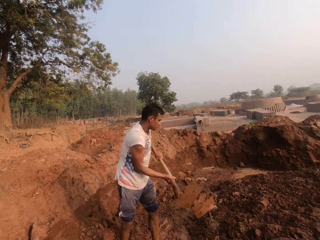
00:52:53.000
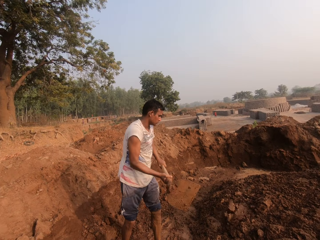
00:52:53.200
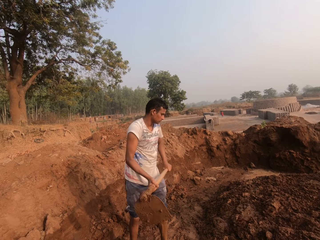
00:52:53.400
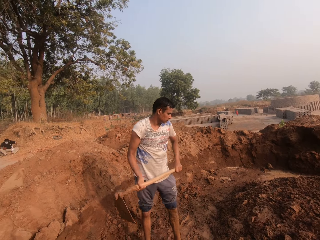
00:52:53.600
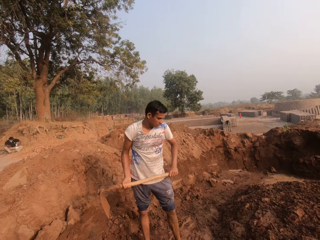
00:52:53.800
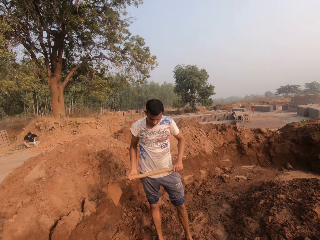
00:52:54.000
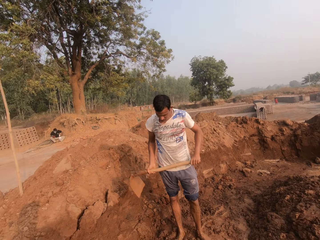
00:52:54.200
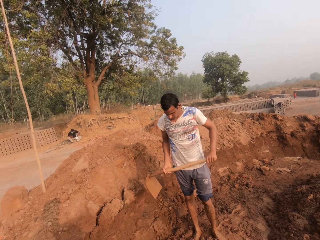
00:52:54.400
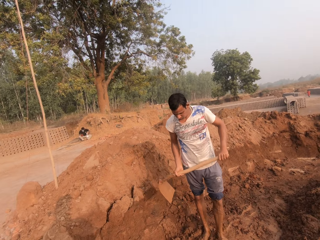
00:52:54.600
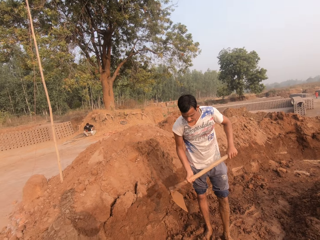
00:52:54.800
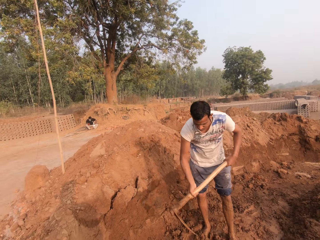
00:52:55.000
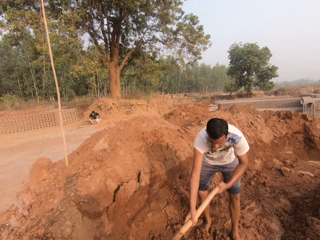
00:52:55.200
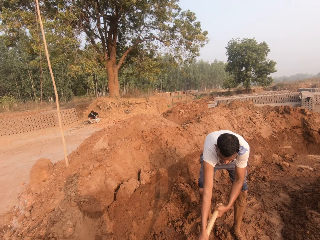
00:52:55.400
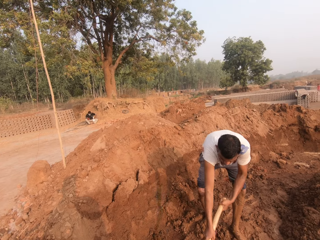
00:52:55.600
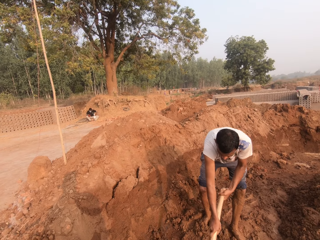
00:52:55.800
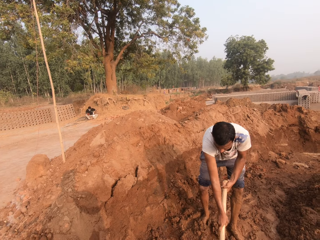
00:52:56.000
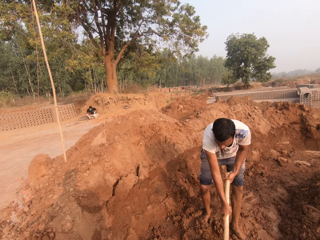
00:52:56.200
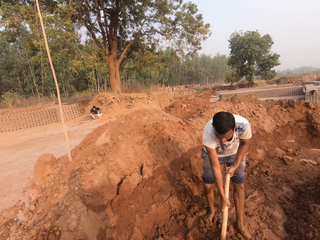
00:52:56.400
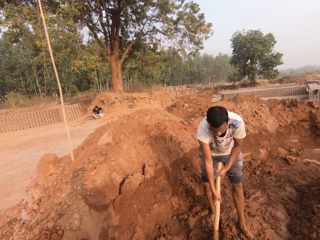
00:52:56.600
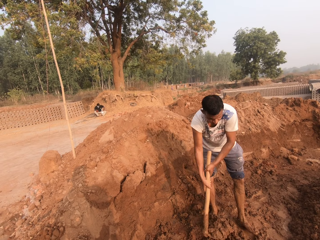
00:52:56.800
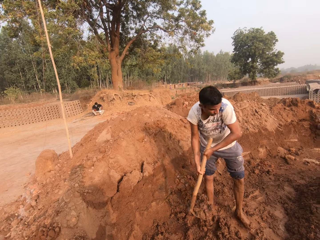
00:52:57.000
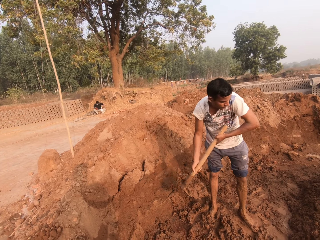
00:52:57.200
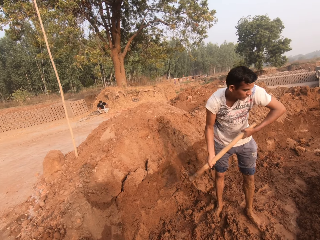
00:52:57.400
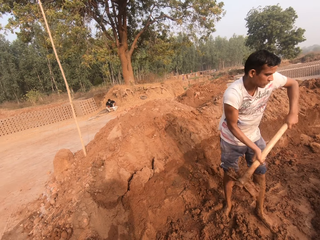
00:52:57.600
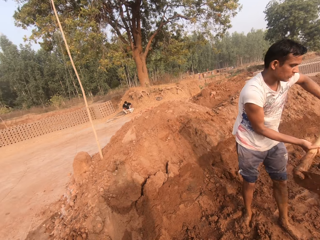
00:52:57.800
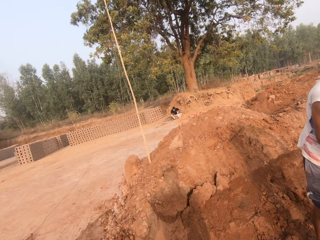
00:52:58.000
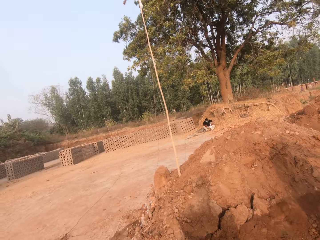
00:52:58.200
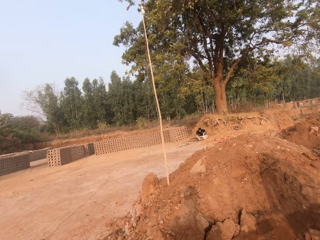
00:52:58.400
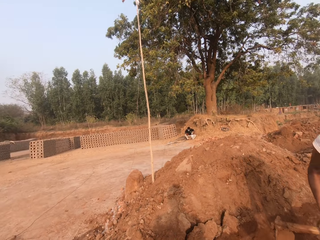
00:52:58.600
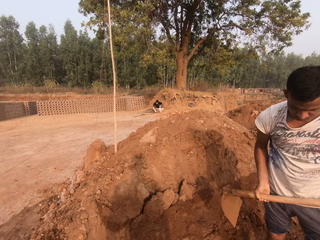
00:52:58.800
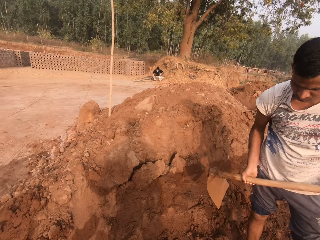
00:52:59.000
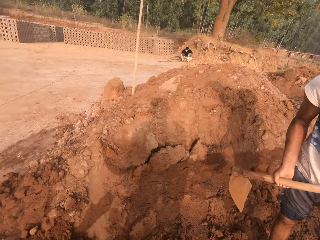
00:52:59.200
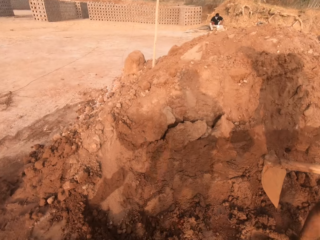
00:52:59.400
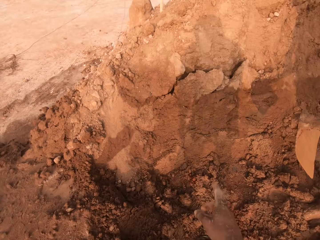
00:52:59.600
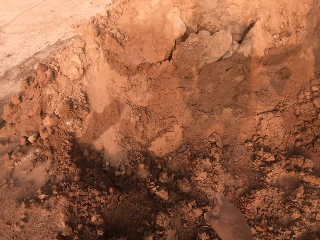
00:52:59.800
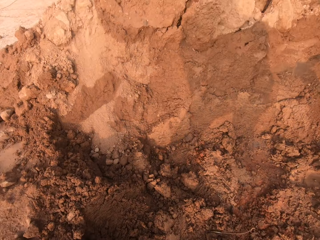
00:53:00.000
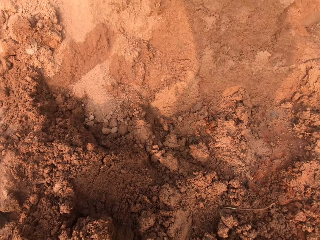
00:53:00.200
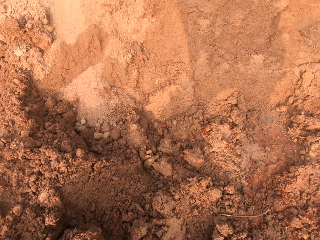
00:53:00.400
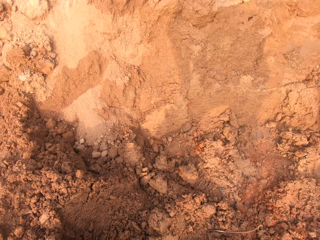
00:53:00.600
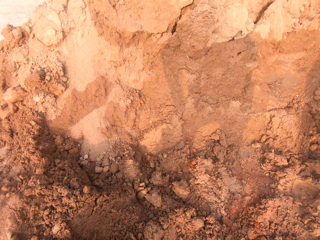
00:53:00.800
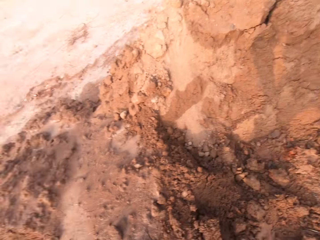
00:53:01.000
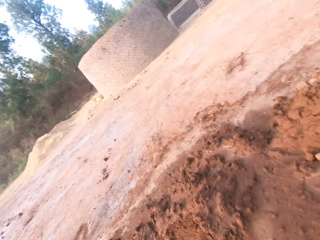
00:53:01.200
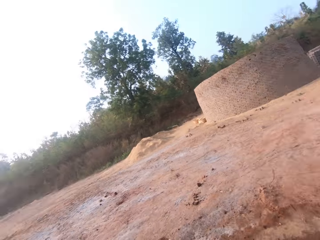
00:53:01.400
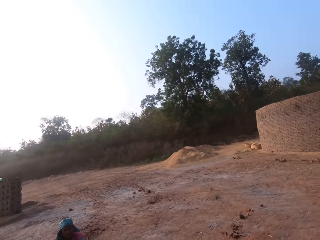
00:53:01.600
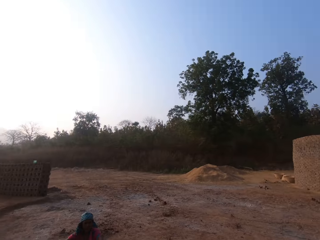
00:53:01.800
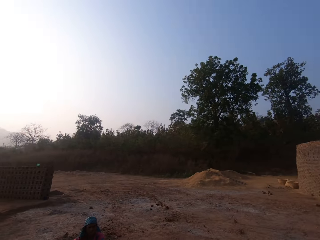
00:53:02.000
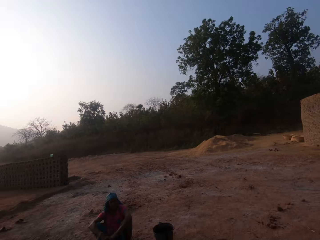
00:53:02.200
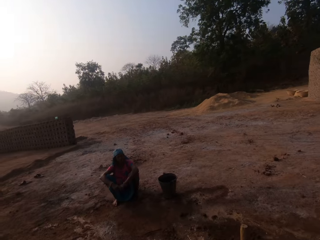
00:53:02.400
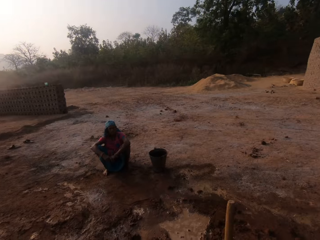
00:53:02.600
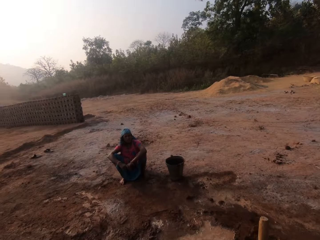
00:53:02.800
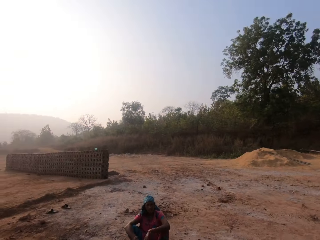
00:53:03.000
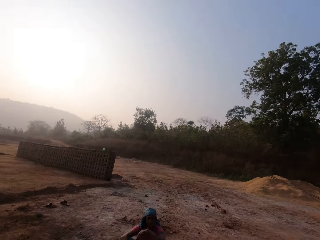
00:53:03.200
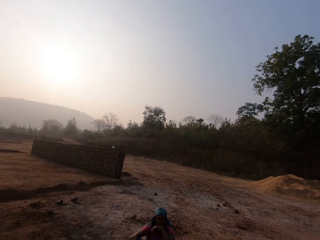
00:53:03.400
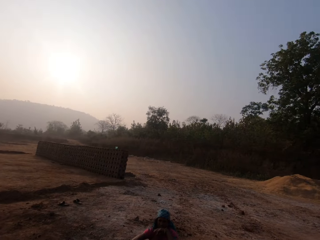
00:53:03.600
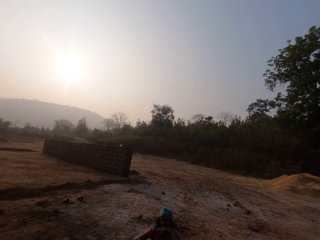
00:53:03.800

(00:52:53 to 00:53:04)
A man pours the sand on the hoe in his hands on the ground. The man scoops sand from the ground with the hoe in his hands. The man pours the sand on the hoe in his hands on the ground. The camera wearer converses with the man.

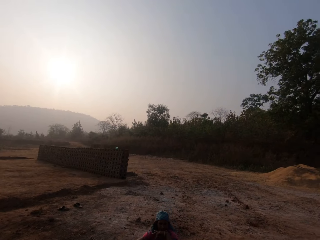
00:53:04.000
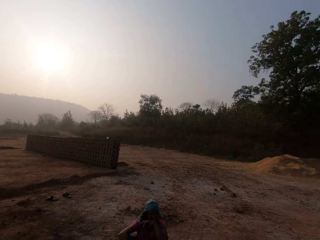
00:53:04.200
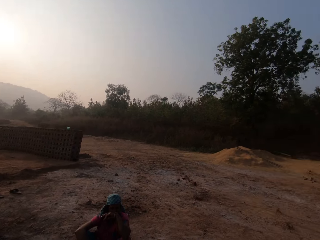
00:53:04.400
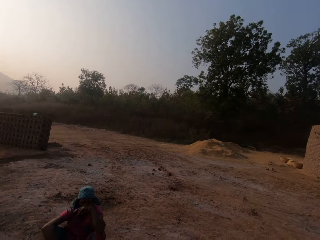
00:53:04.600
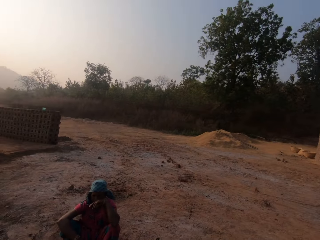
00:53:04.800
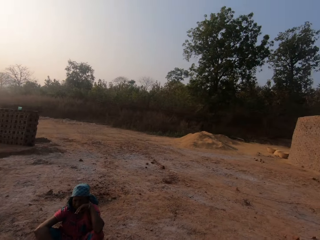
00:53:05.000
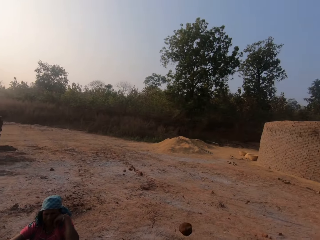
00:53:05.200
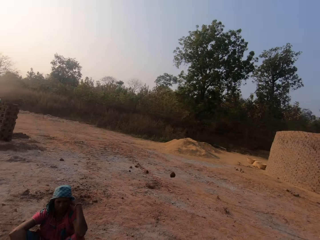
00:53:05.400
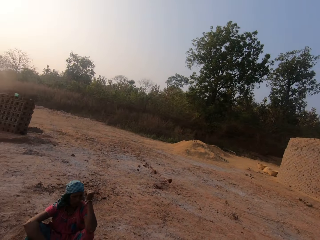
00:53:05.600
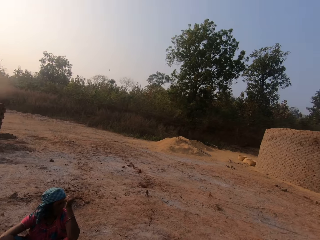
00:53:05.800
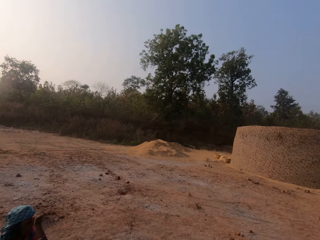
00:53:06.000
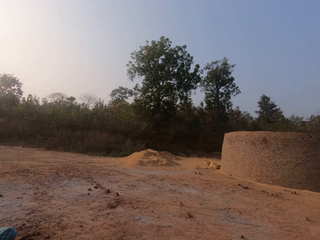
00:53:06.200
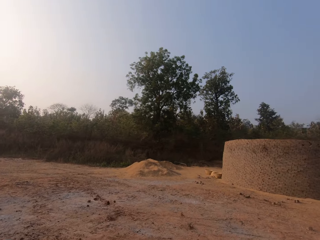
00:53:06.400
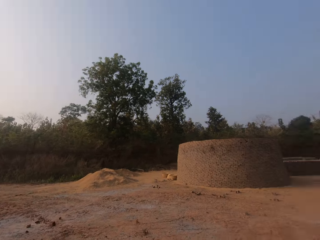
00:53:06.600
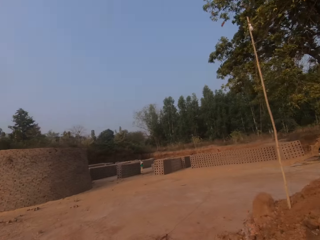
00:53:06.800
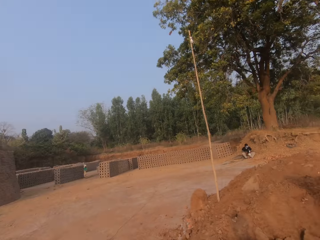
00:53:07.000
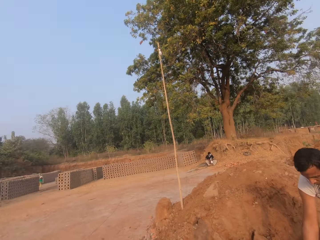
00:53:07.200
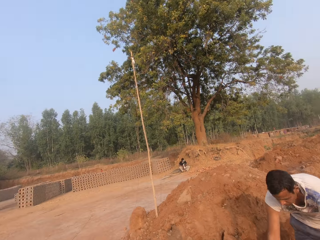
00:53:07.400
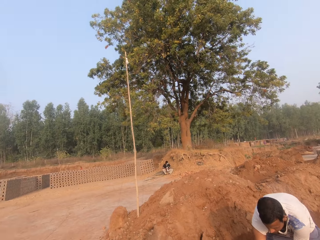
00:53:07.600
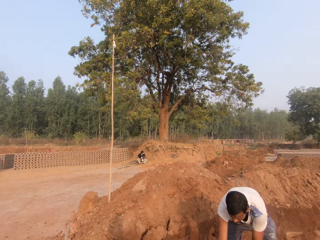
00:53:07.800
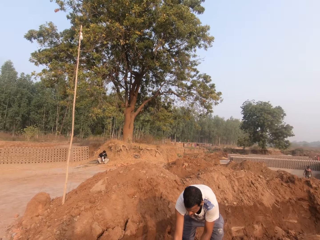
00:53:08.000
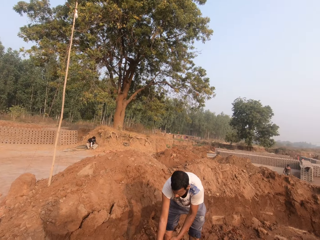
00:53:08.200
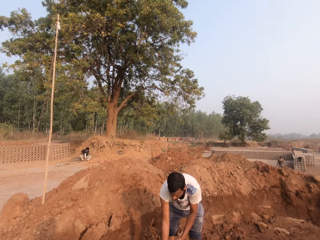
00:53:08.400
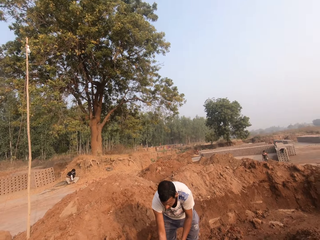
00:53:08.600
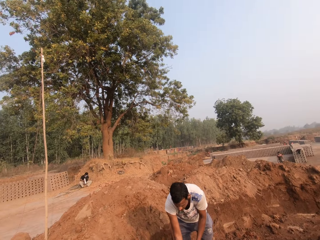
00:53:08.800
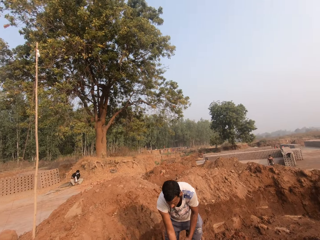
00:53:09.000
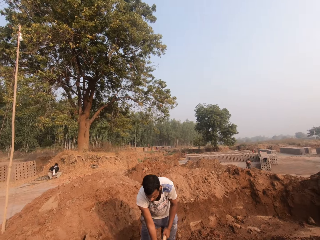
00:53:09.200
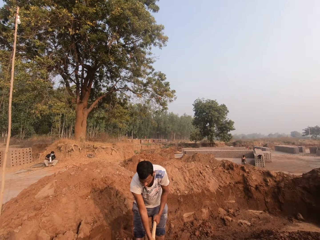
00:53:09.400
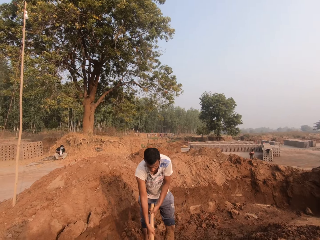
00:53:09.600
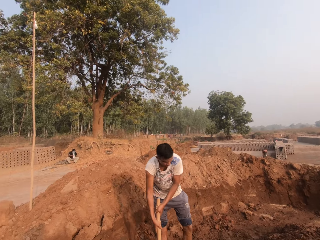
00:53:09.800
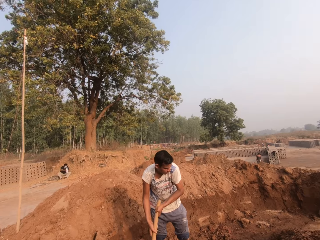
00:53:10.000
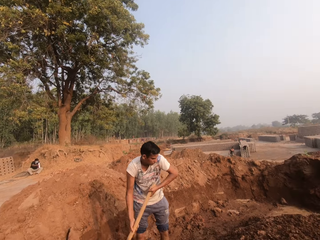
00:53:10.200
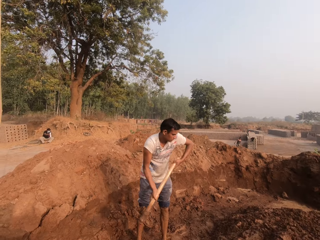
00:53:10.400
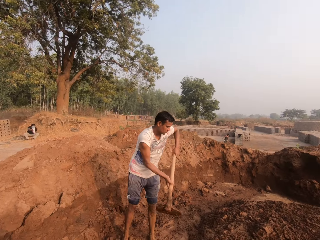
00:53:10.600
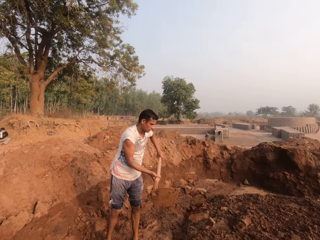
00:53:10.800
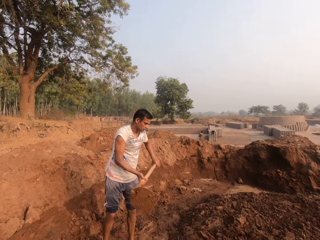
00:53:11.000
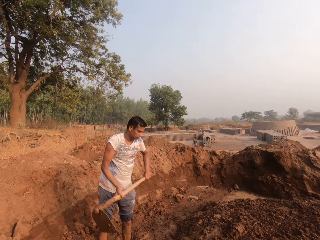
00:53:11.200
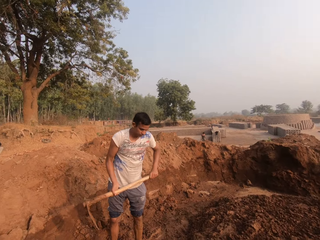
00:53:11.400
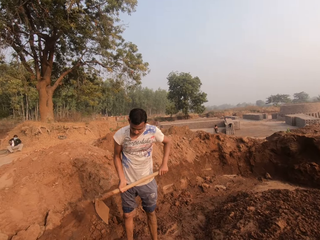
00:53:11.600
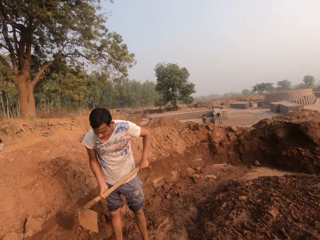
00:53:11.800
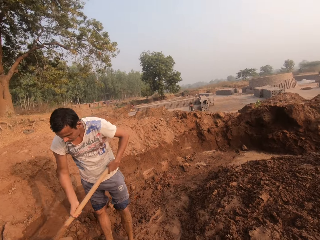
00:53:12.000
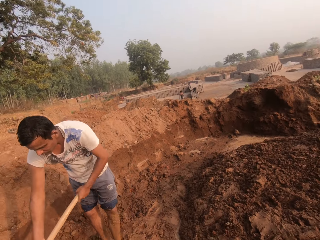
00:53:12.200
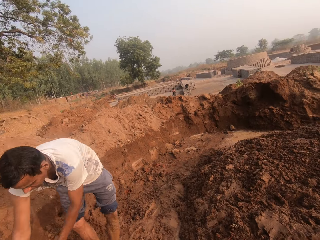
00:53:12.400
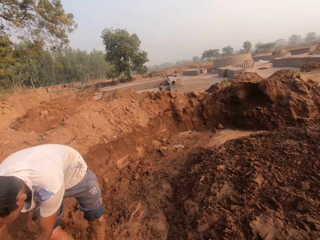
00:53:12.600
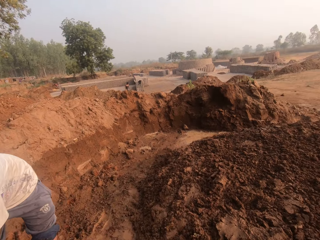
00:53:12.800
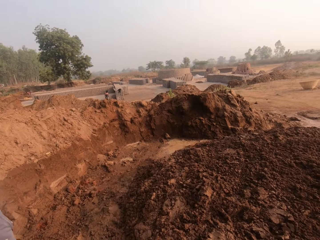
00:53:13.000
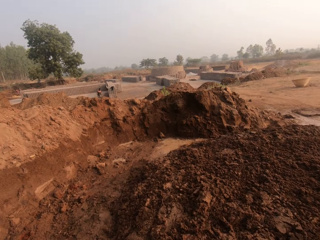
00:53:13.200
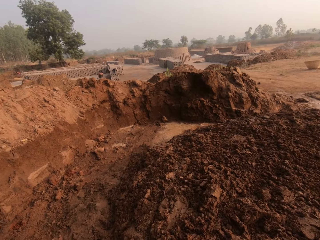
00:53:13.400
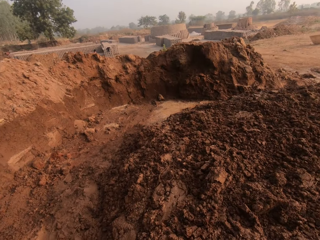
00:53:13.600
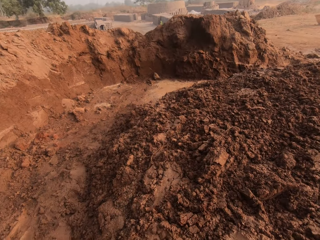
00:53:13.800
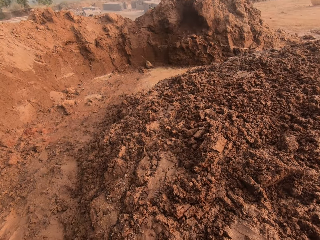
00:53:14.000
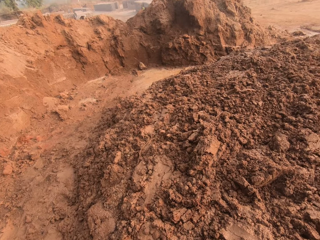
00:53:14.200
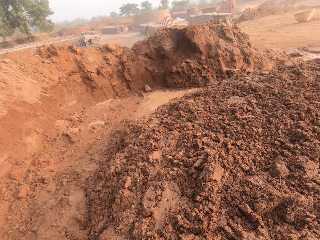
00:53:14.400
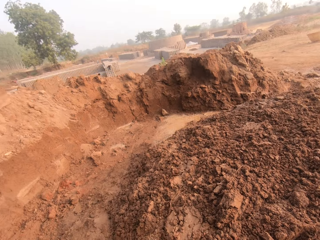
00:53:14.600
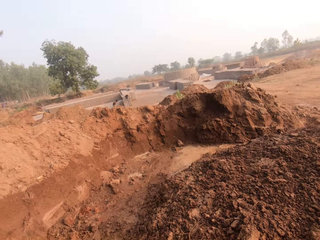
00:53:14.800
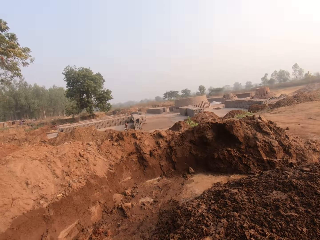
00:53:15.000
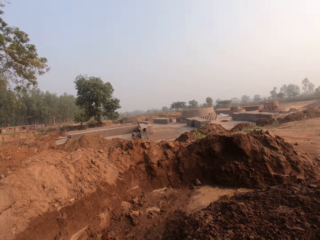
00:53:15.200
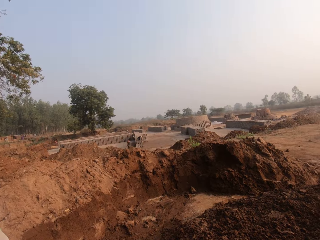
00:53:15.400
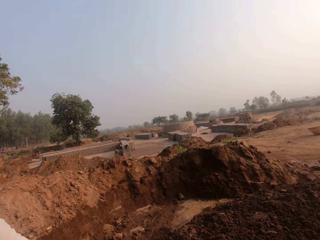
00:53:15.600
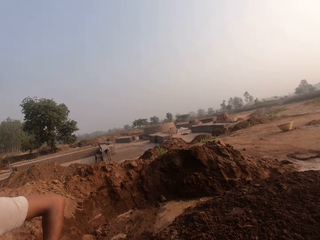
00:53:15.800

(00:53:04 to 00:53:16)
The camera wearer throws a stone in his right hand on the ground. A man scoops sand from the ground with the hoe in his hands. The camera wearer talks to the man. The man pours the sand on the hoe in his hands on the ground. The man scoops sand from the ground with the hoe in his hands.
